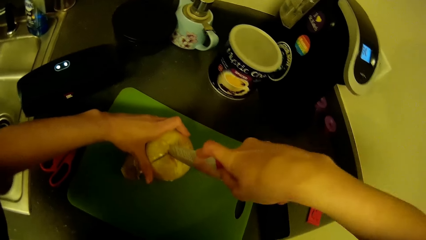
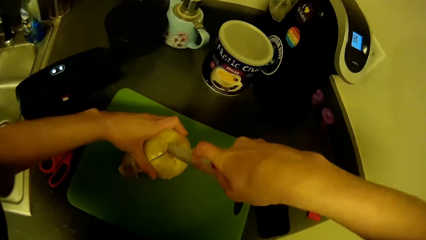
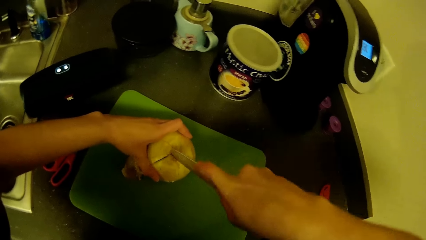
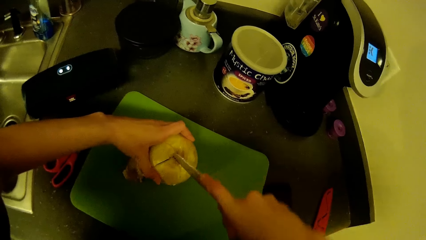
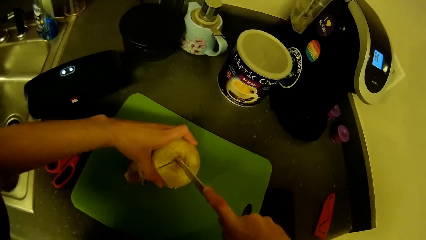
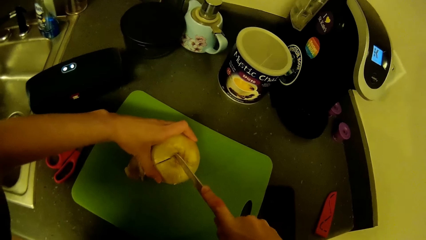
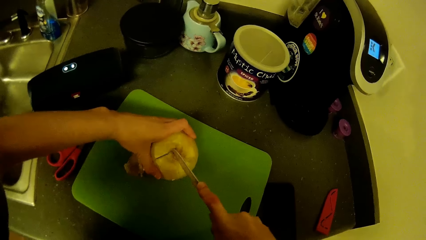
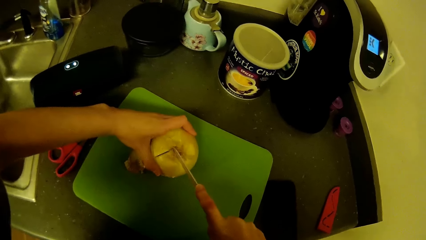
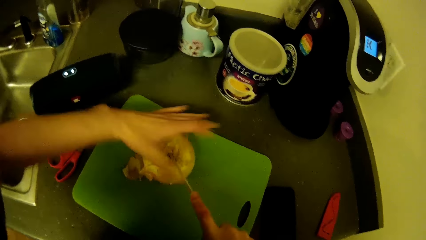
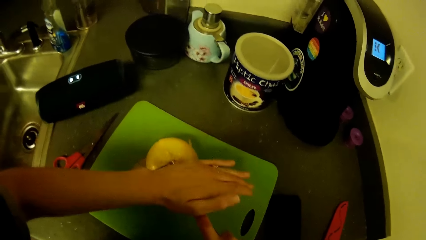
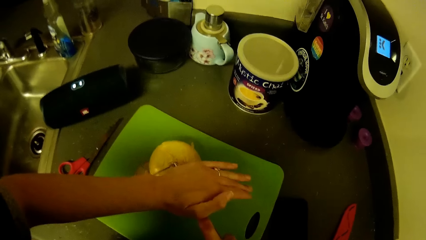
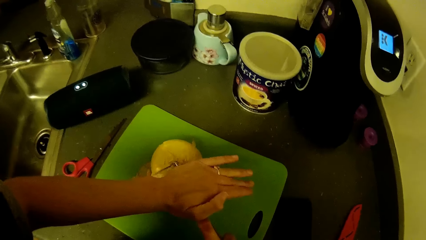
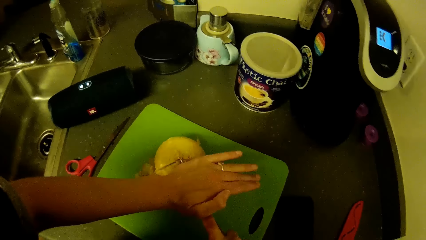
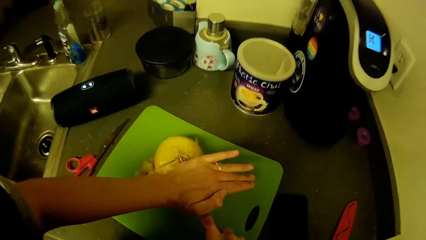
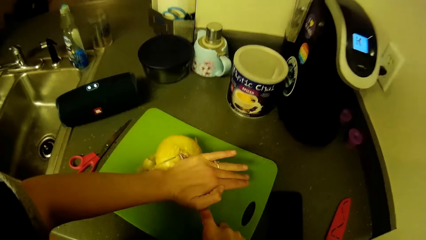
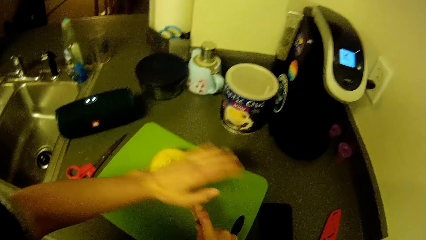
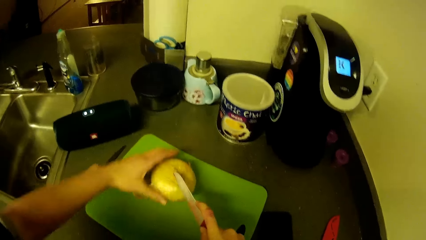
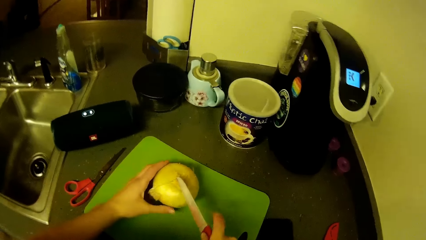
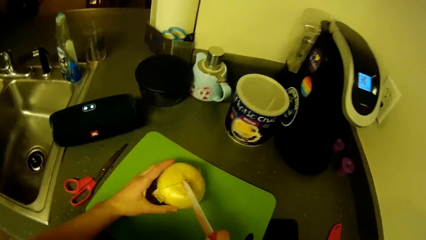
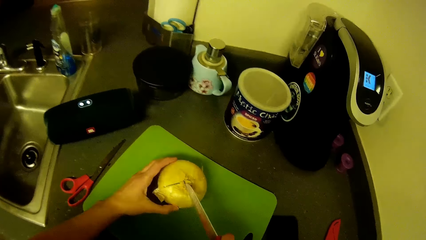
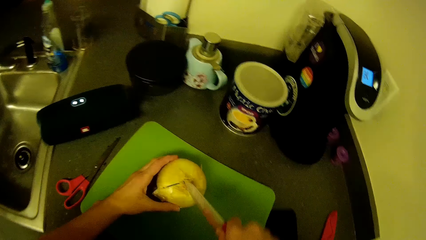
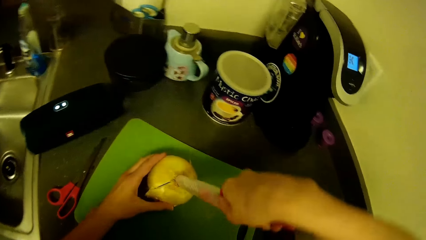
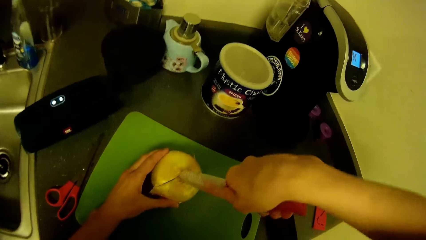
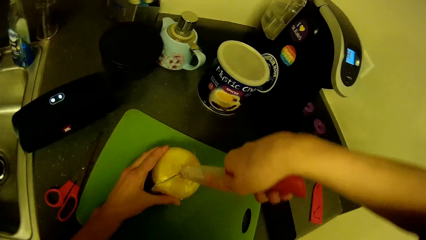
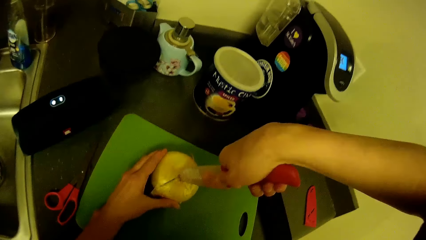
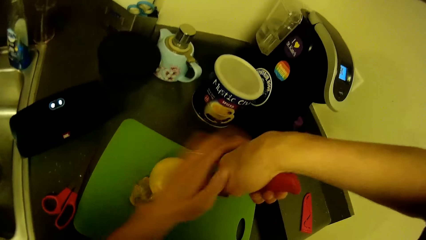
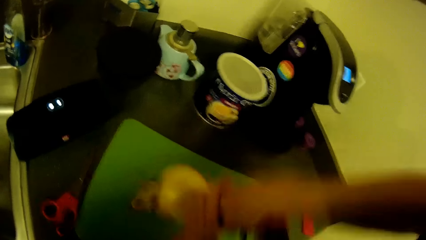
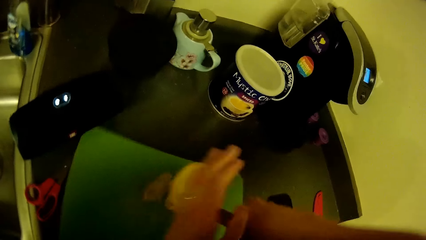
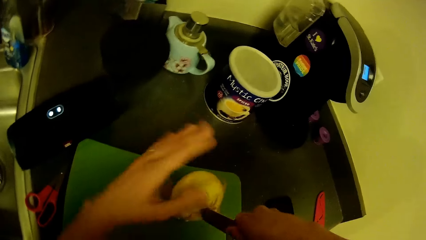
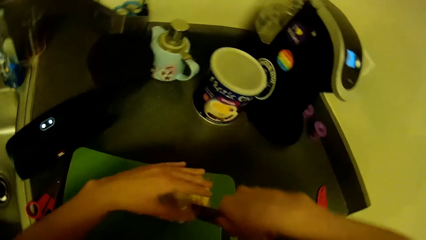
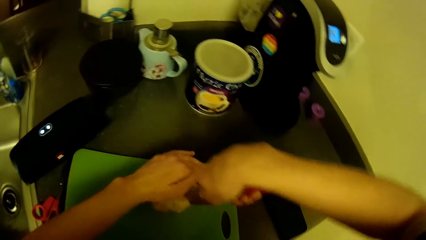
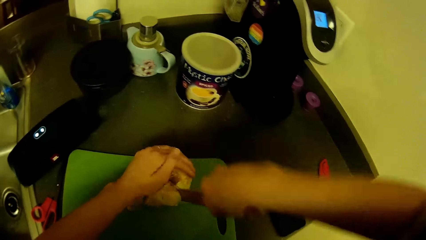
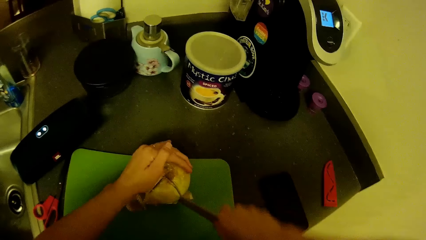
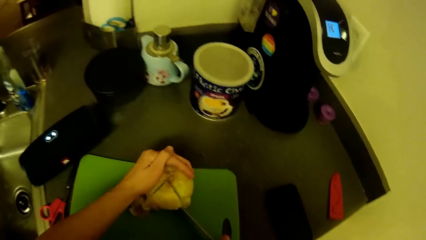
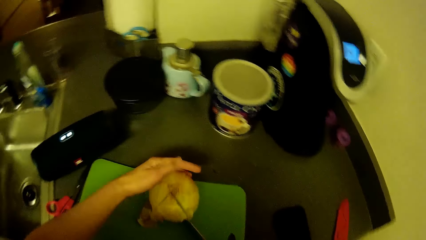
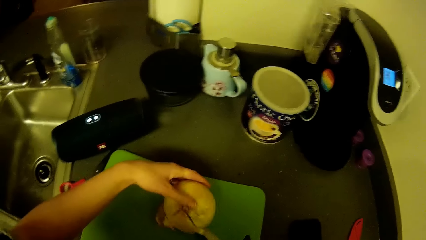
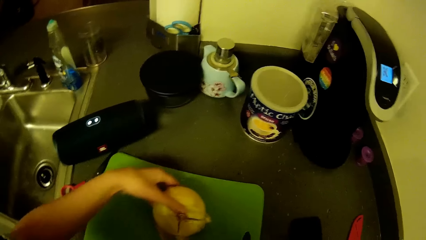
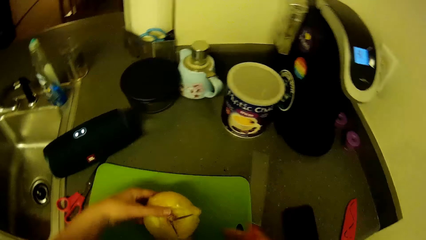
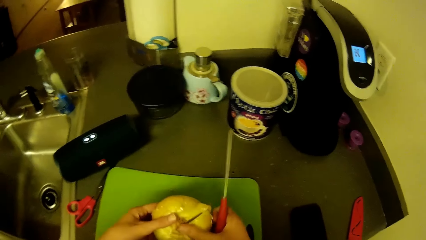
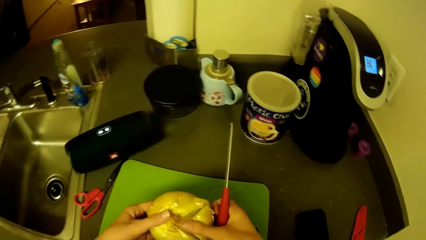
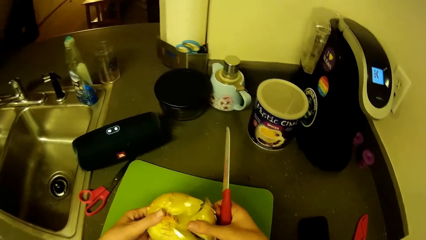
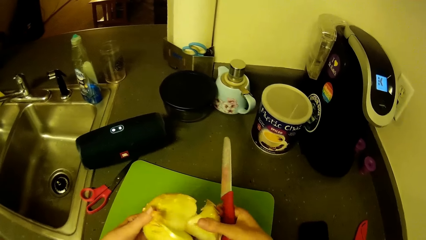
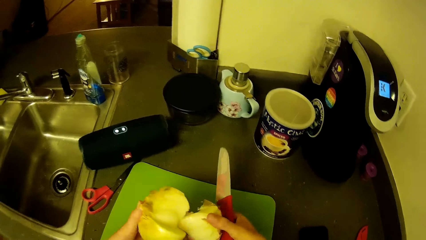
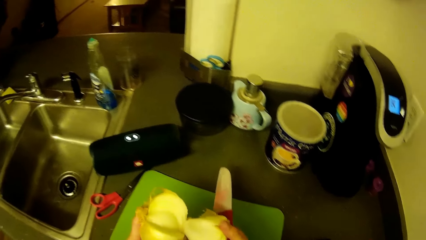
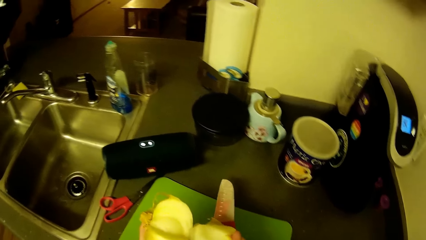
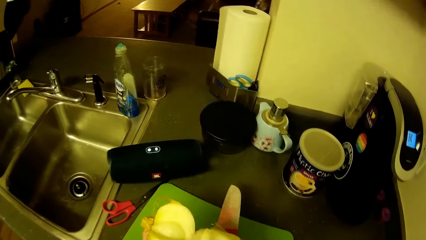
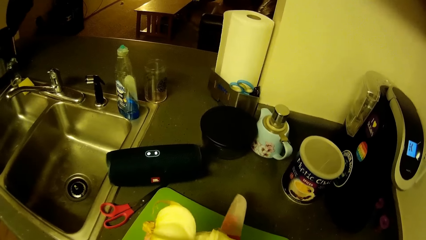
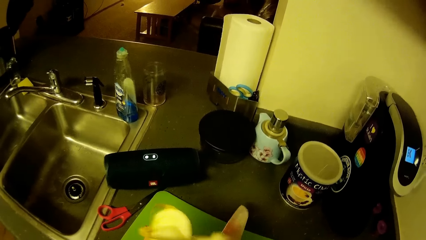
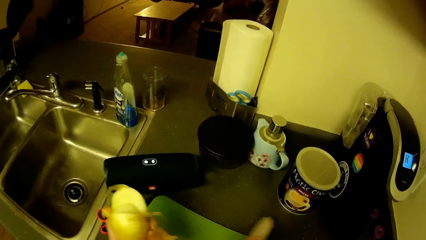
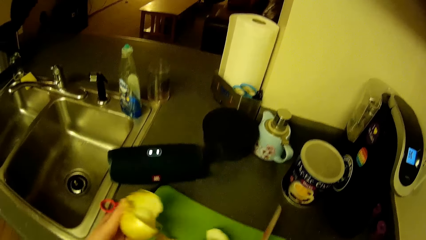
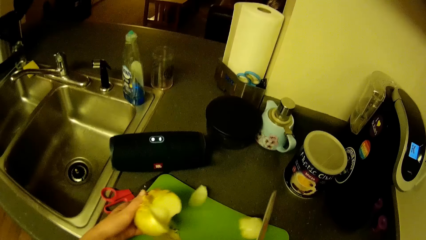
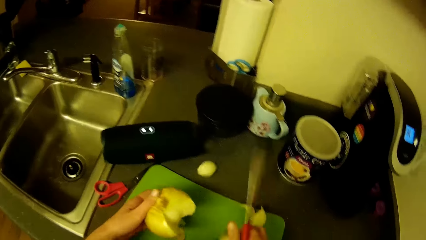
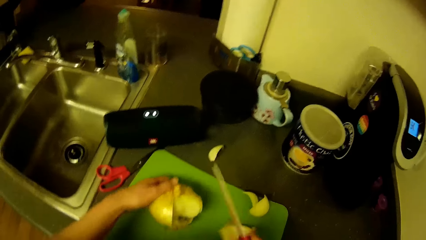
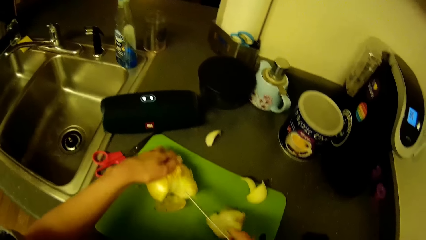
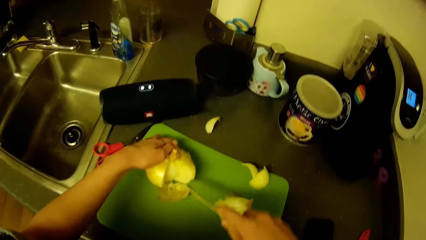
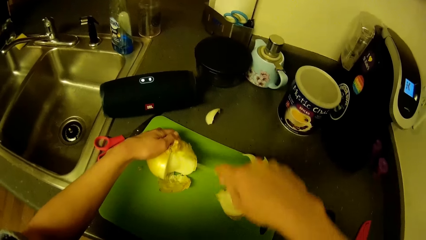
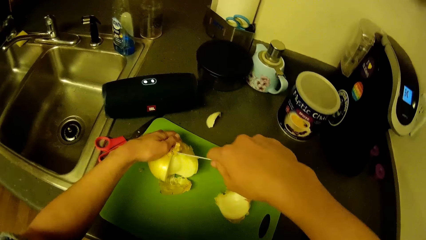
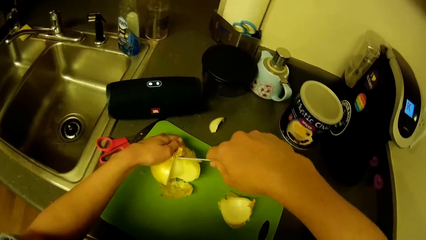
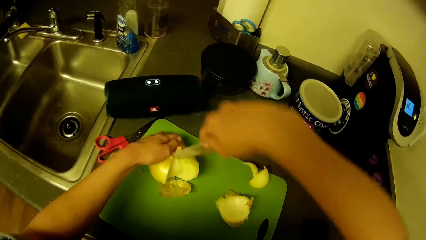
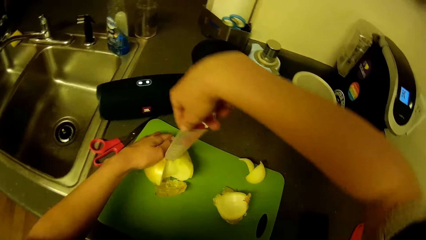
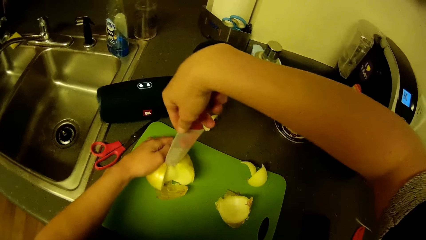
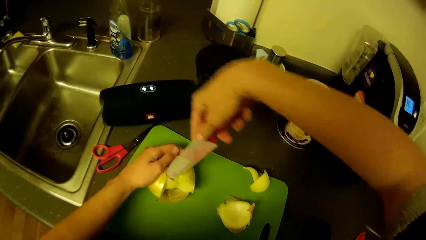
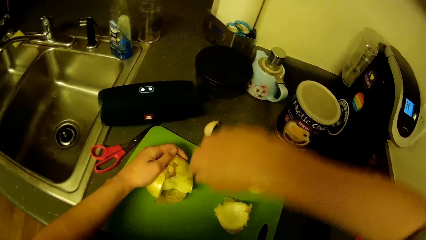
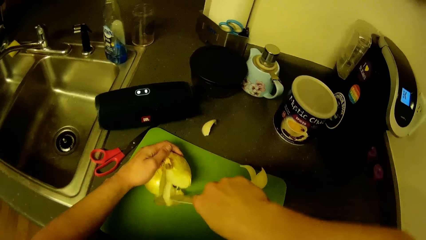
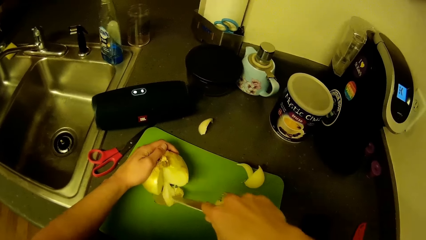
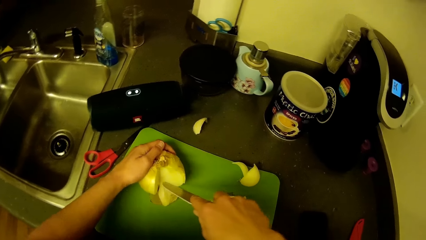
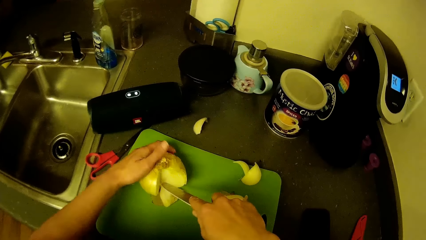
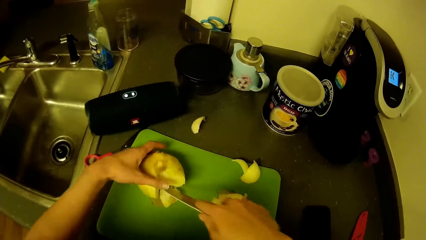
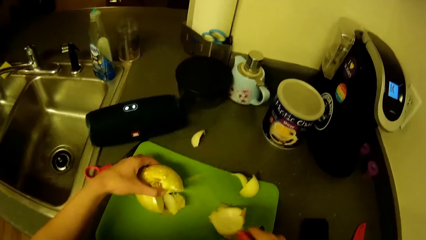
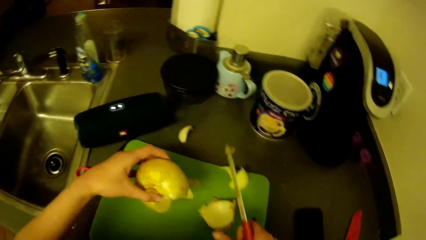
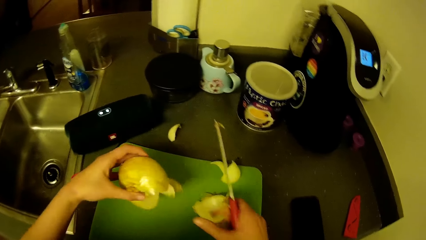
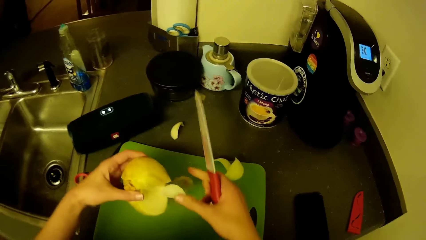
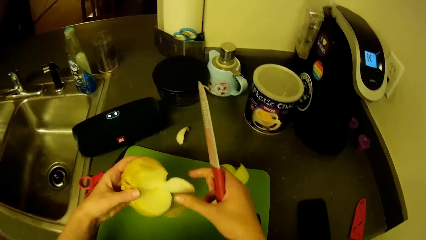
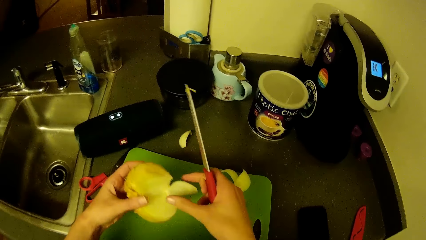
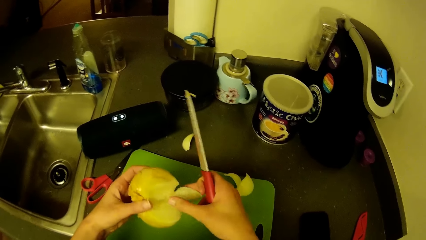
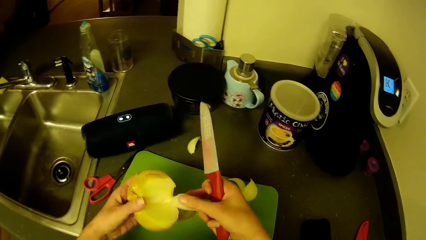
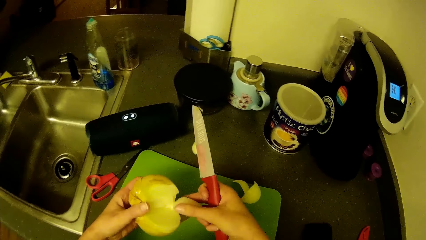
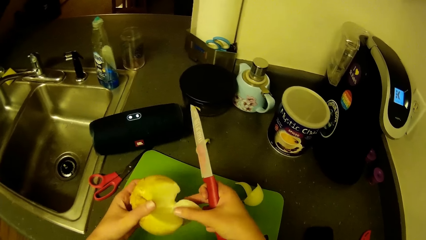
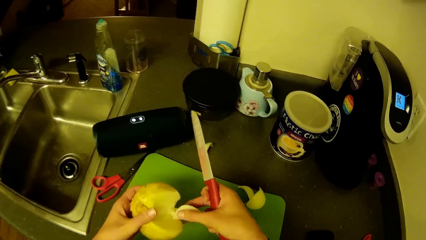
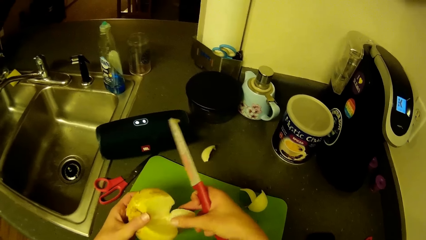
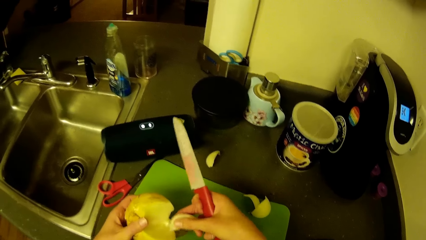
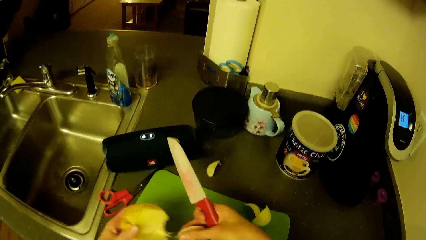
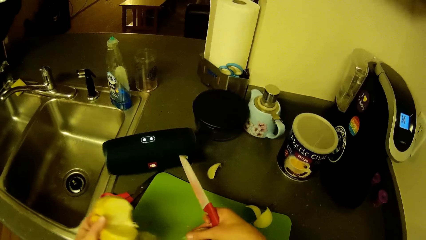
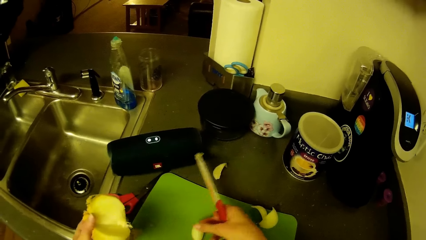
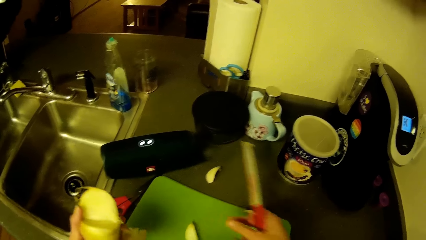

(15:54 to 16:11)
The camera wearer swings the left hand. They hold the right hand. They swing the left hand. They hold an onion. They cut the onion using a knife. They swing the left hand. They hold the knife with the left hand. They cut the onion. They swing the hand, hold the onion and cut the onion. They move a hand on the onion. They swing the right hand. They hold the onion. They cut the onion into two pieces. They swing a hand. They put the onion on the chopping board. They swing the hand that is holding the knife. They cut the onion using the knife. They move a hand on the onion. They hold the onion. They swing the hand that is carrying the knife. They cut the onion. They put the onion on the chopping board.
